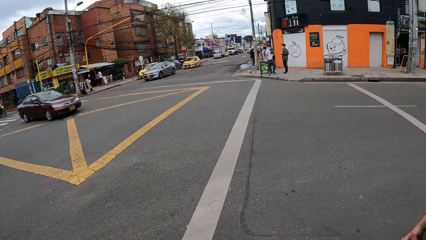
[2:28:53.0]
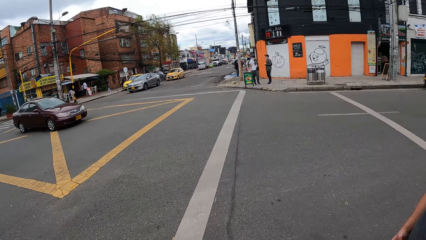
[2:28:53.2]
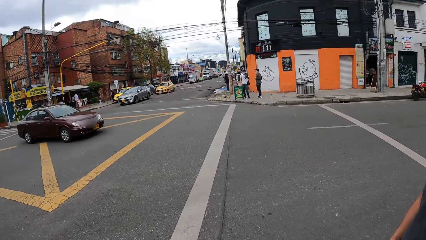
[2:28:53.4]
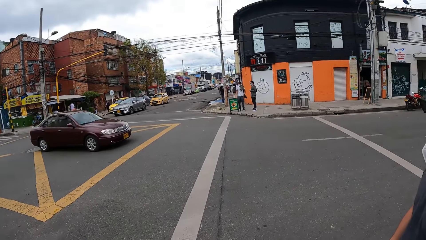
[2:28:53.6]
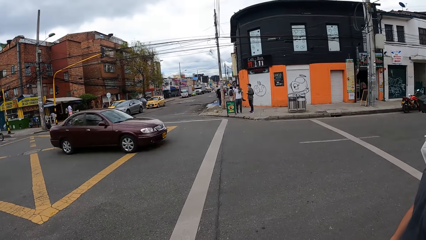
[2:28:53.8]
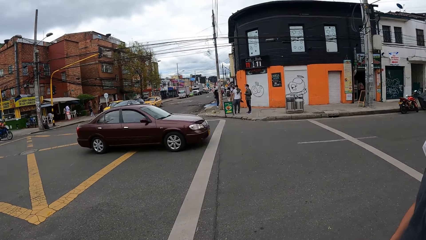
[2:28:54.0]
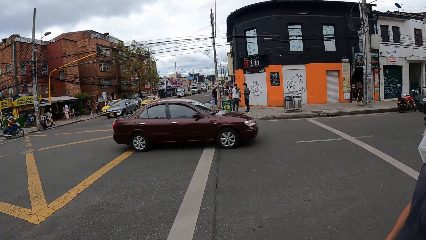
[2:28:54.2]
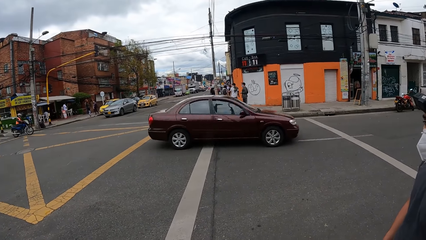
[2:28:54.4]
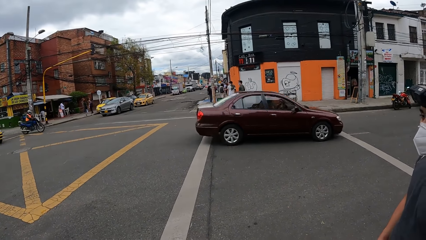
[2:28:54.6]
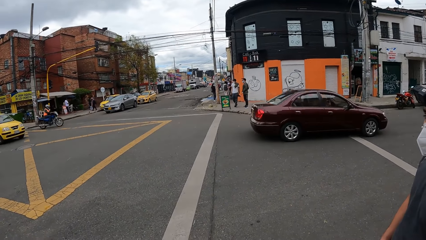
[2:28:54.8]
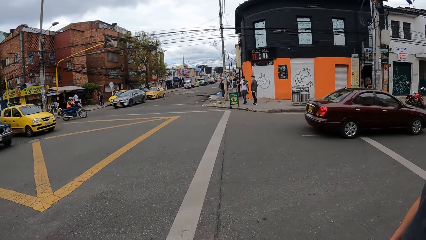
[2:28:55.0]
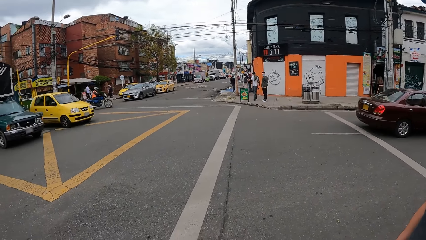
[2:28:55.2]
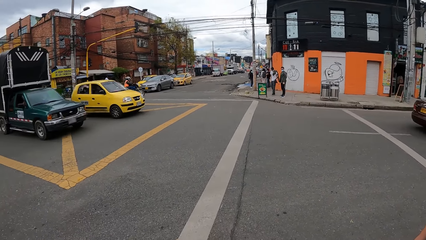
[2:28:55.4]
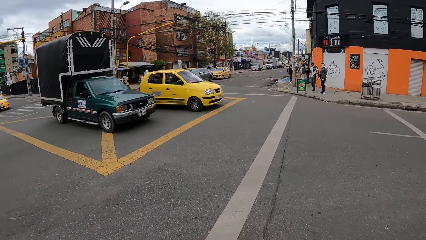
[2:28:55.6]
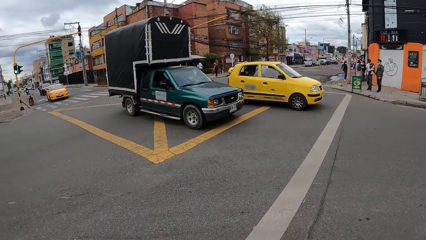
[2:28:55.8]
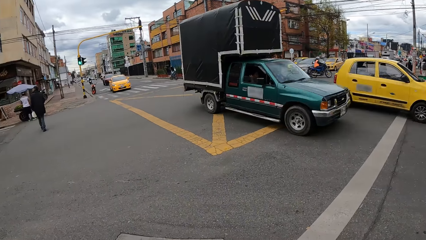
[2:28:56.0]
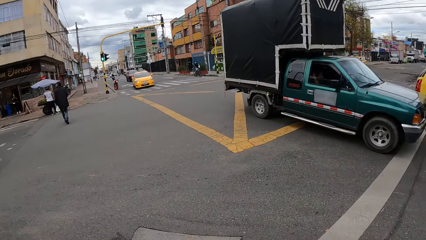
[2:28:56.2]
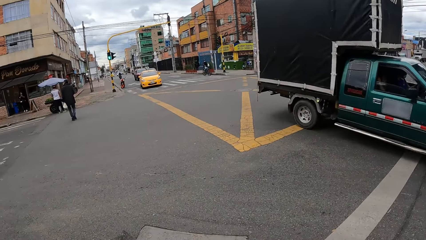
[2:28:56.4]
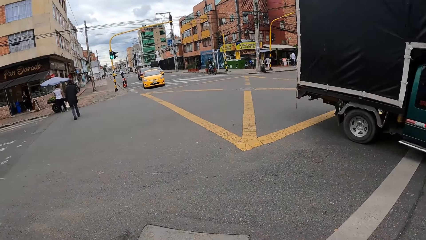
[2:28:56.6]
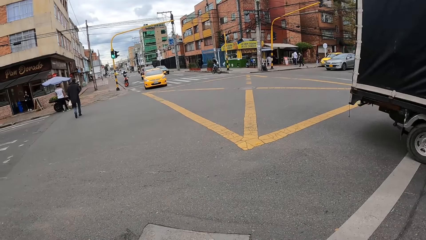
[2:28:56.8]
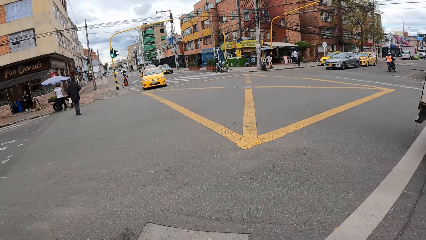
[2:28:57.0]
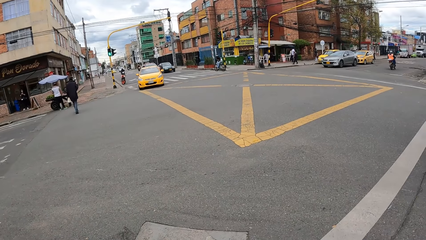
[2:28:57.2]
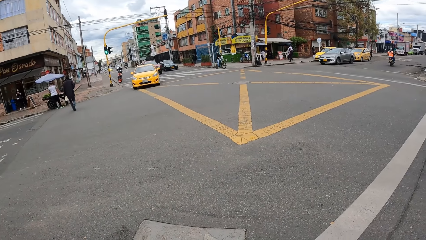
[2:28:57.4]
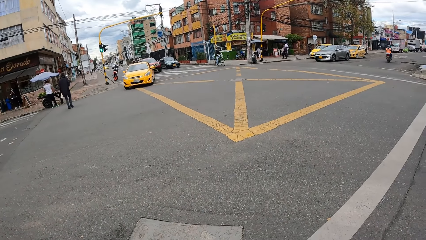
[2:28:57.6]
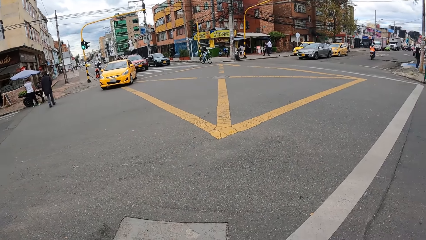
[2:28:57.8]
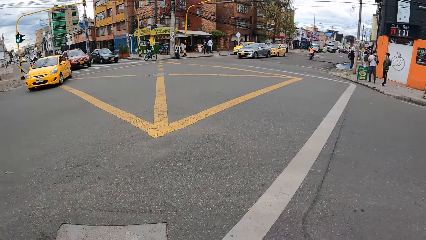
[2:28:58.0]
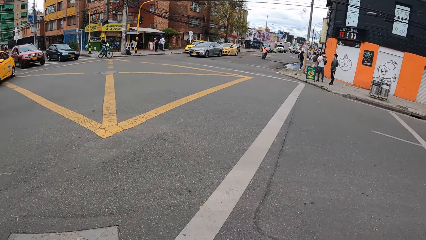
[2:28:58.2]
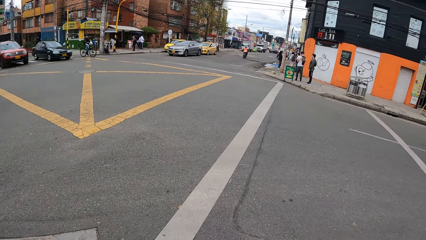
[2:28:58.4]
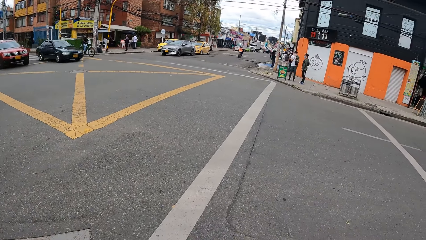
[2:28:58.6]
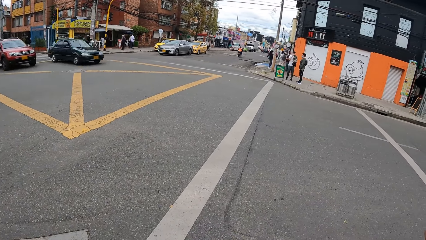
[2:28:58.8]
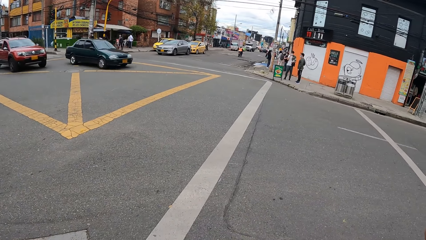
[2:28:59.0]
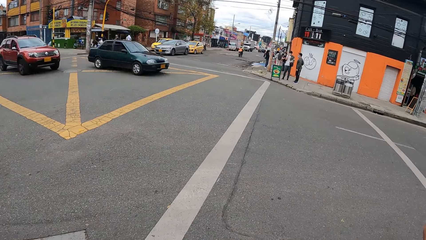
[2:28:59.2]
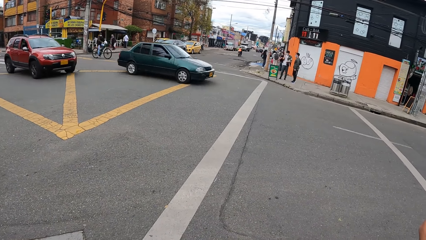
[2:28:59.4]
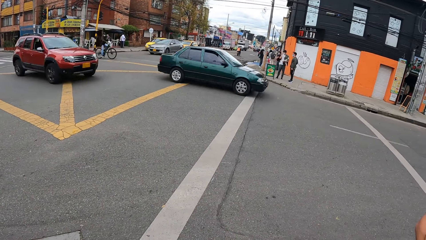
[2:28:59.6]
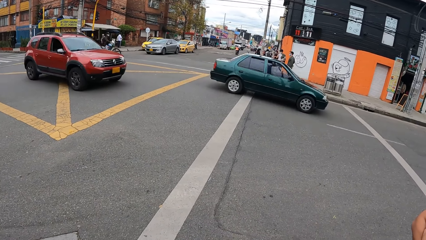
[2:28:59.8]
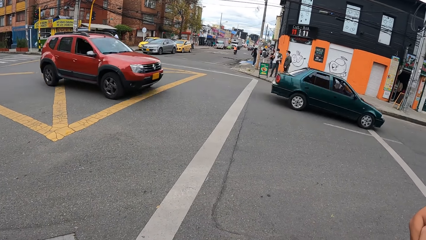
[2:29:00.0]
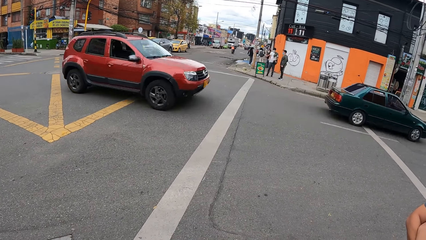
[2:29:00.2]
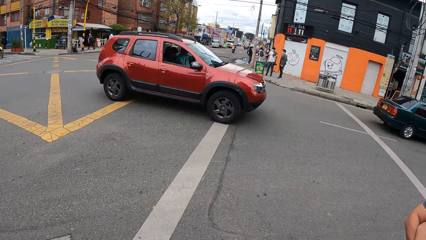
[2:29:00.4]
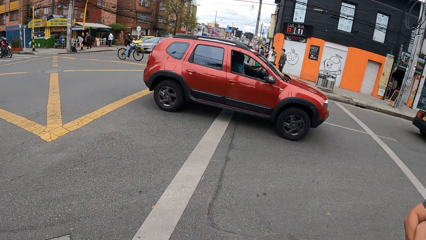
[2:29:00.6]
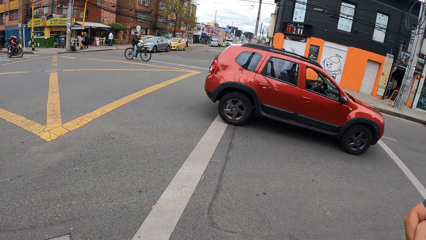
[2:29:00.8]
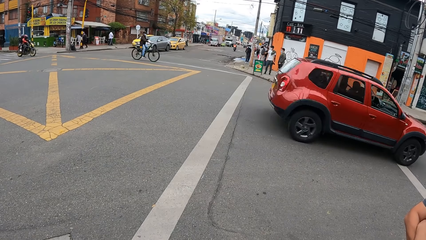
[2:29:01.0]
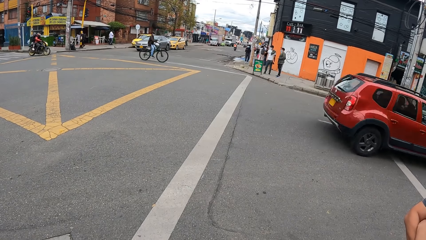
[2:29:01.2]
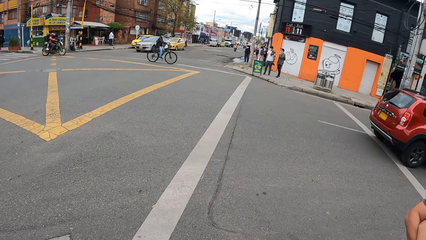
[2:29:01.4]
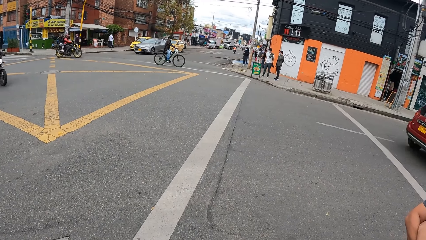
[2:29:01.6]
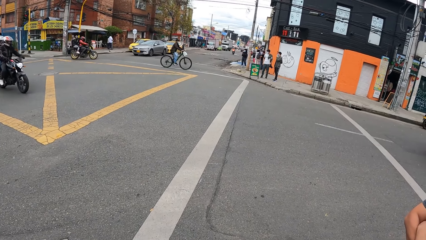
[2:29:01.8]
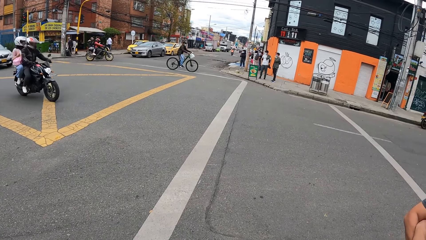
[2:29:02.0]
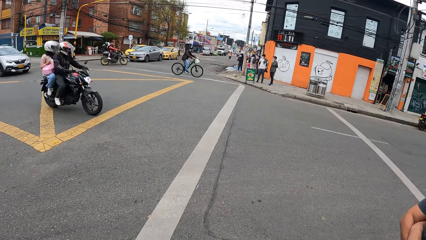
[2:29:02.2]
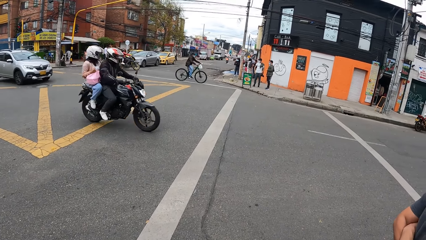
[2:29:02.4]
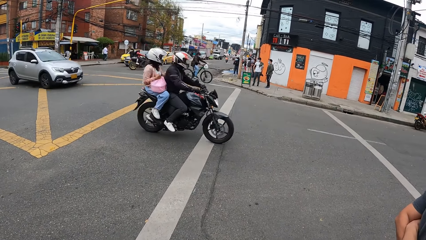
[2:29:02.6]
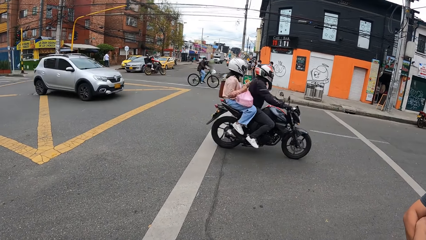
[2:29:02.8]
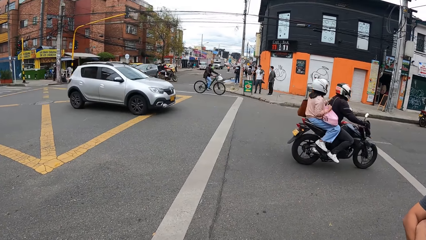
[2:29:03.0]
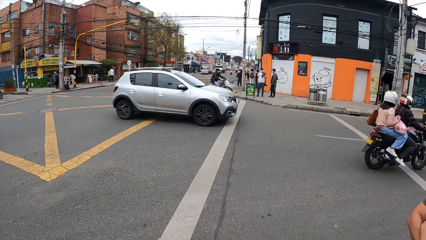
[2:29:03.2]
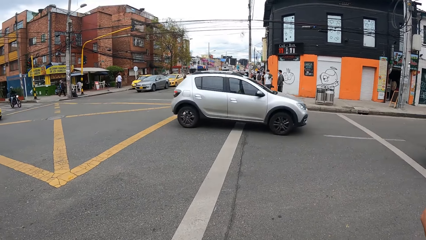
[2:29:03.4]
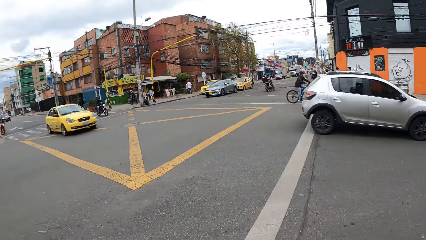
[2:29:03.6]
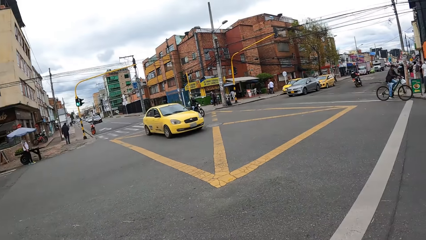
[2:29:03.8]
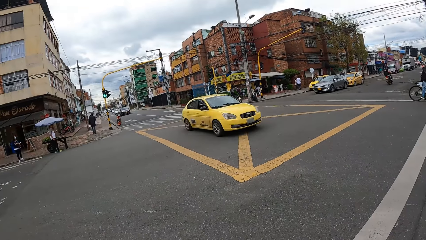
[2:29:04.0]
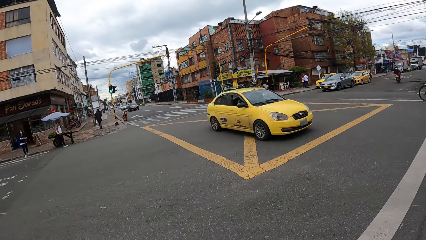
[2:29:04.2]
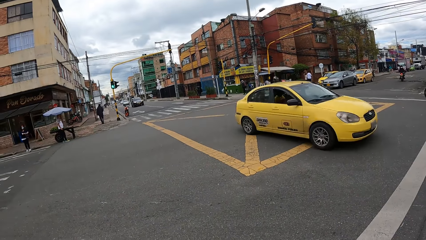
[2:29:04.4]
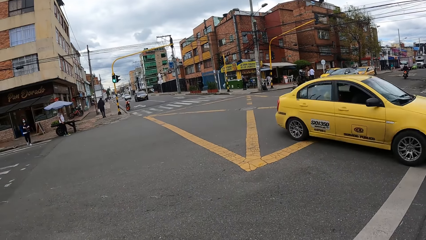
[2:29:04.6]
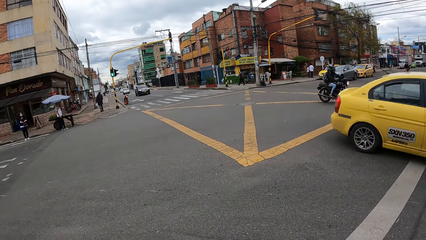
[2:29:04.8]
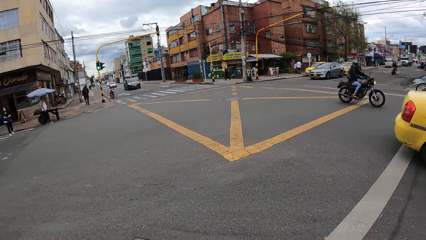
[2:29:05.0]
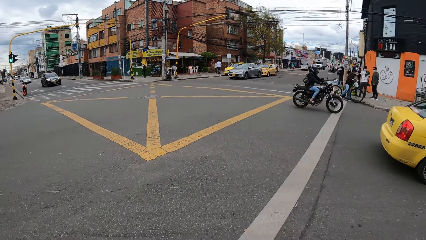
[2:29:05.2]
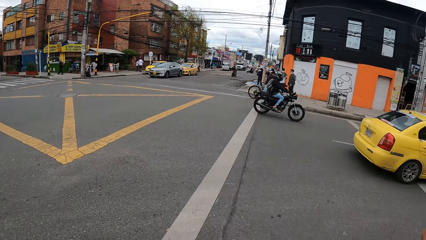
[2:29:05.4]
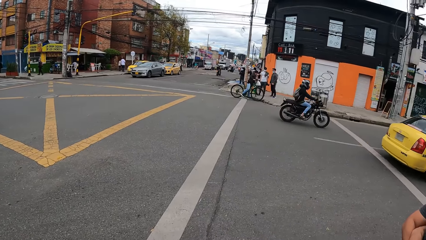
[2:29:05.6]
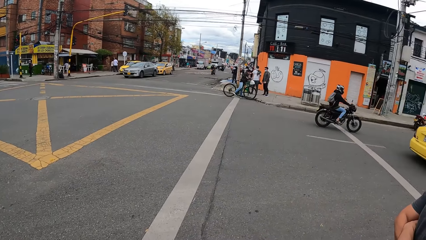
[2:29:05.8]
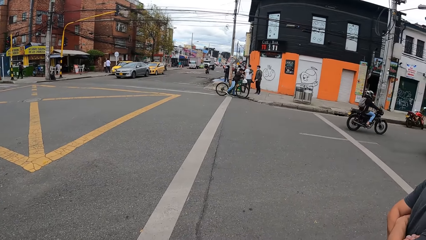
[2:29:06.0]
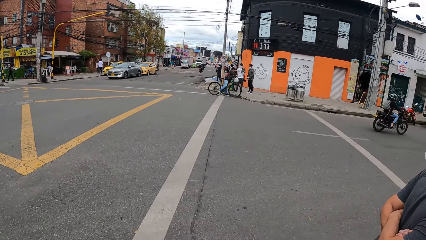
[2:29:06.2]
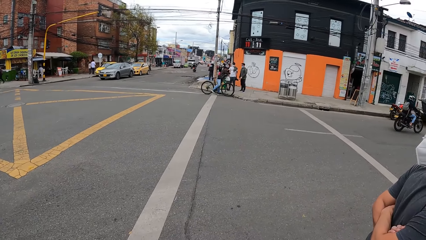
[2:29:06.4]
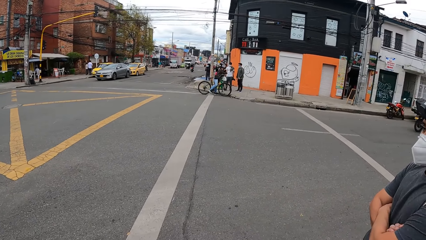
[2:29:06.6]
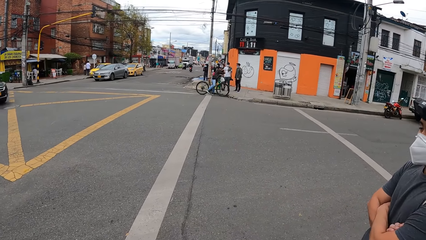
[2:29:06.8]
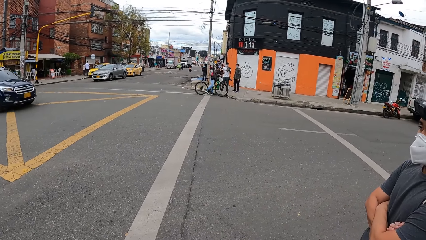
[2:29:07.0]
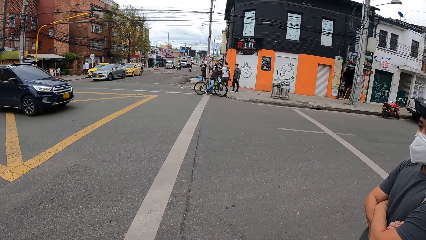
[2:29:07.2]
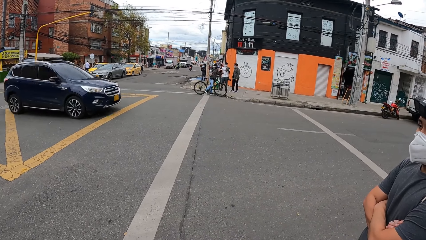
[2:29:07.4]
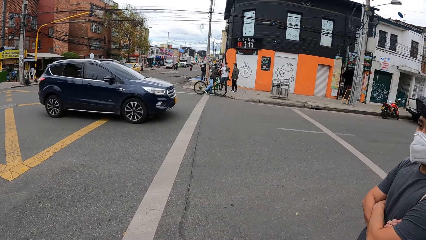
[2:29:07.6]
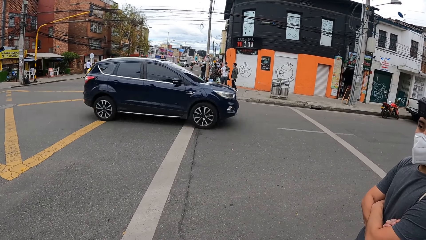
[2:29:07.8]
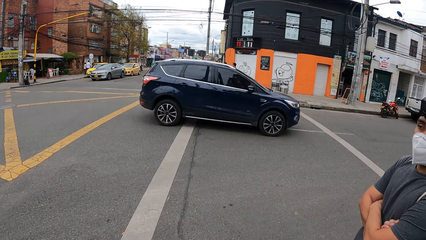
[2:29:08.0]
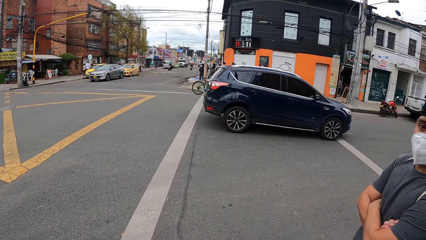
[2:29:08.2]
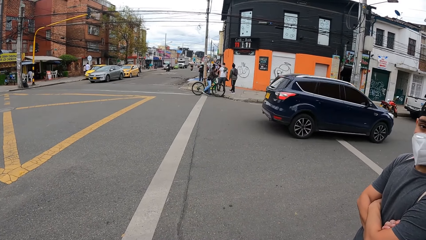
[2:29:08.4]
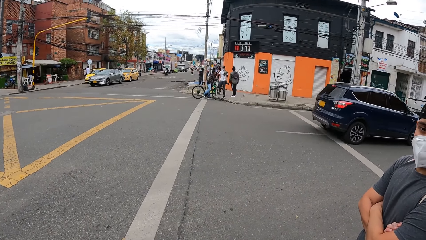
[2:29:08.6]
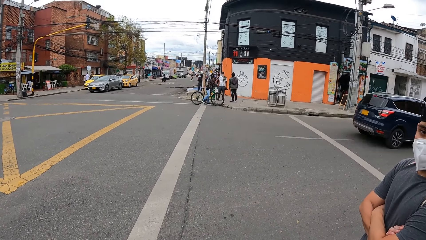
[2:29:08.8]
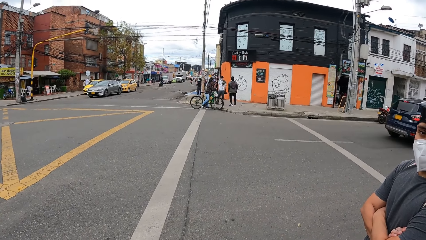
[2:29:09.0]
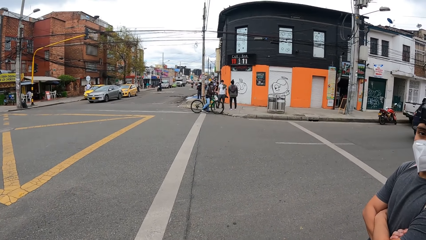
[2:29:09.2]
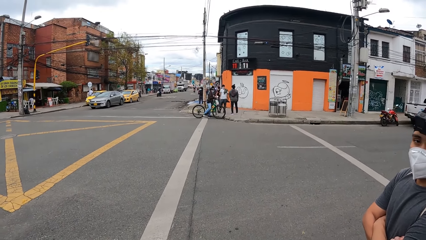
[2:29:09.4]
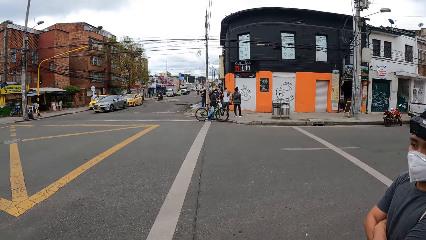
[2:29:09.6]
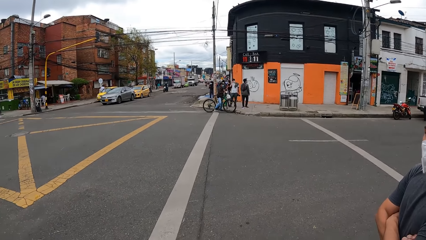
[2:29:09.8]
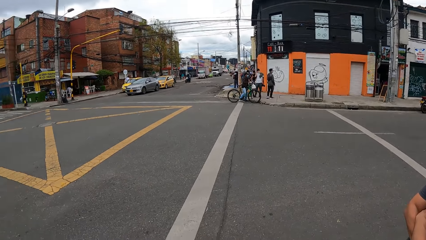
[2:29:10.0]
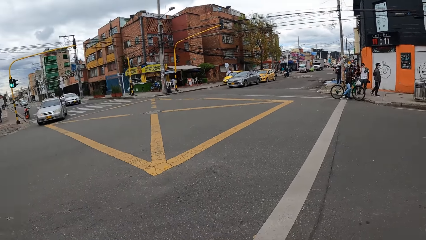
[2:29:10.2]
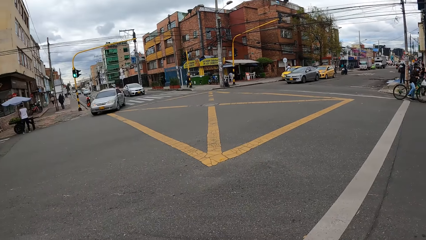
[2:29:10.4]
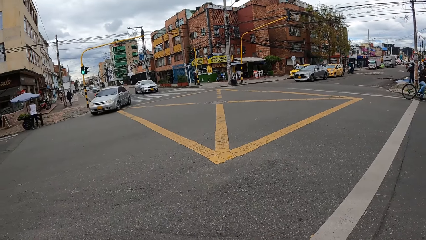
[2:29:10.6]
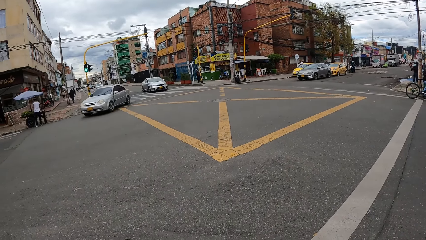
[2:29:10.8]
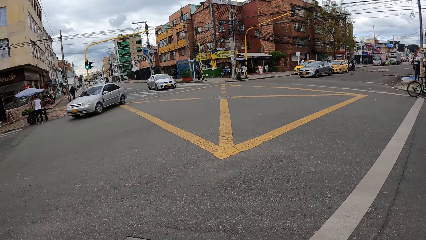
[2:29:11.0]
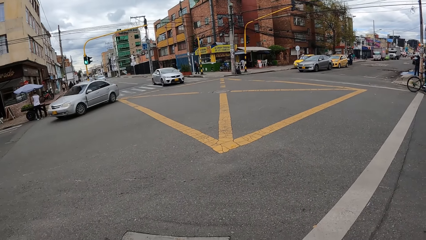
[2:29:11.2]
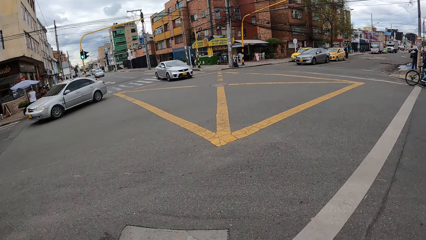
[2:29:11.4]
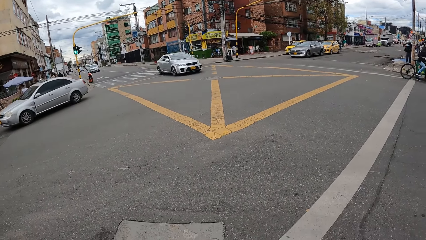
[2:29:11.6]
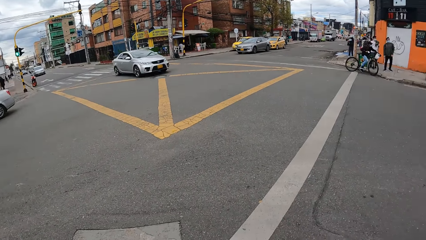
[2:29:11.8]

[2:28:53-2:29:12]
The camera wearer converses with a man. They stand alongside the road. They converse with the man.
